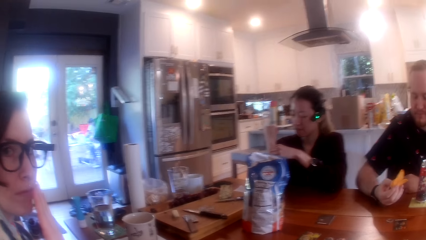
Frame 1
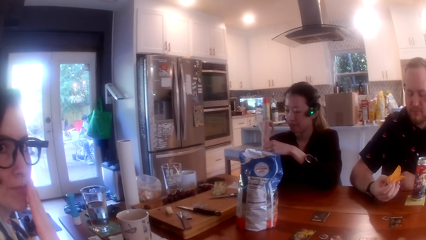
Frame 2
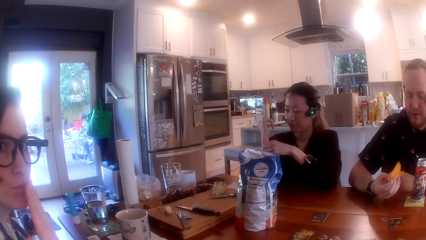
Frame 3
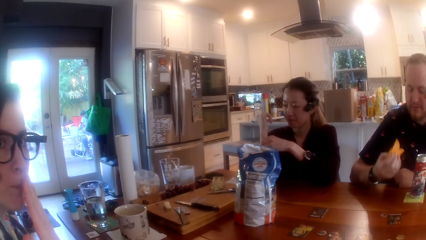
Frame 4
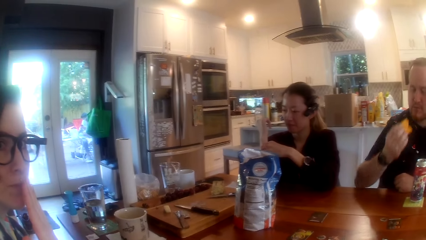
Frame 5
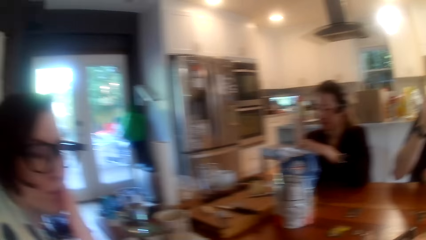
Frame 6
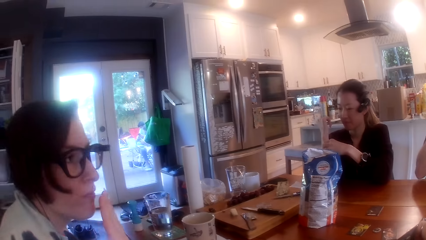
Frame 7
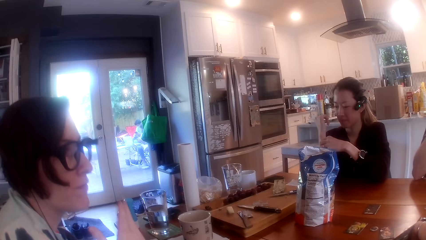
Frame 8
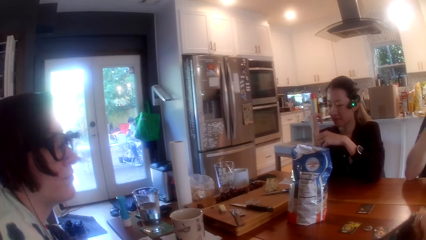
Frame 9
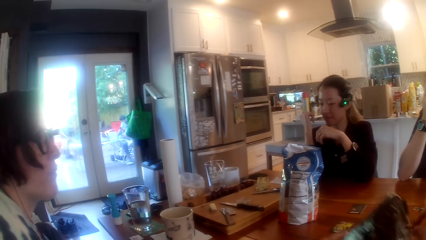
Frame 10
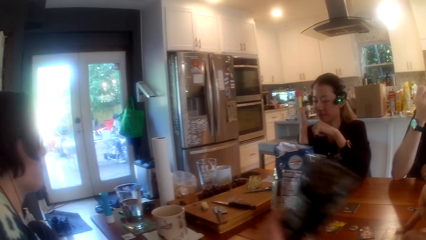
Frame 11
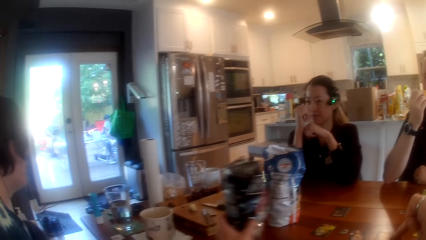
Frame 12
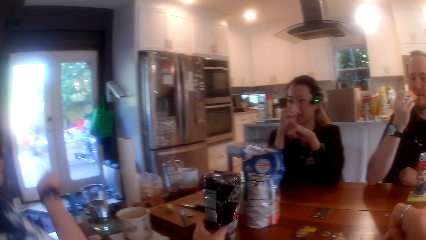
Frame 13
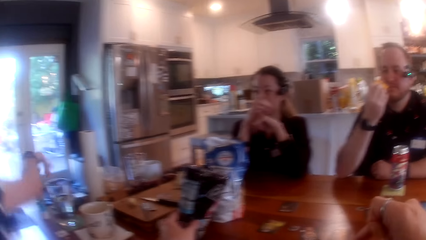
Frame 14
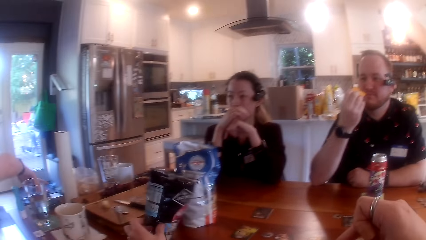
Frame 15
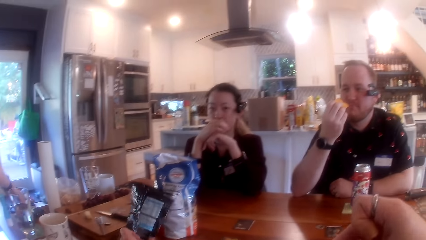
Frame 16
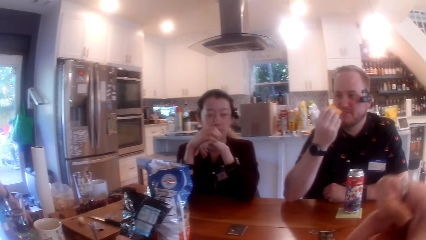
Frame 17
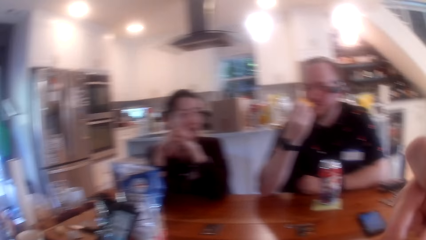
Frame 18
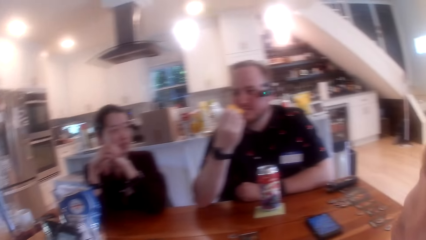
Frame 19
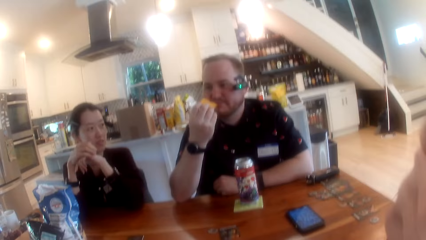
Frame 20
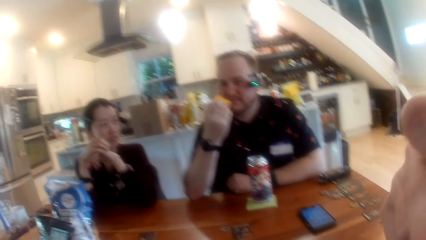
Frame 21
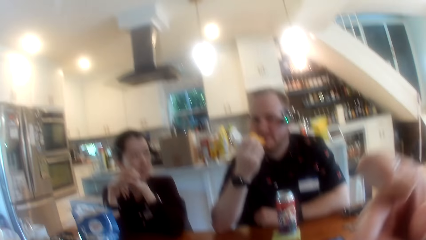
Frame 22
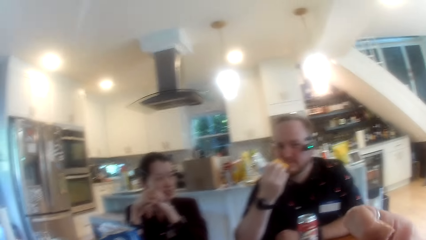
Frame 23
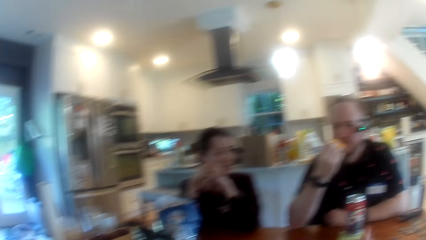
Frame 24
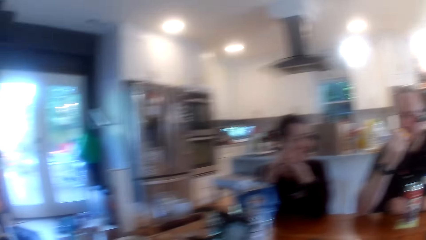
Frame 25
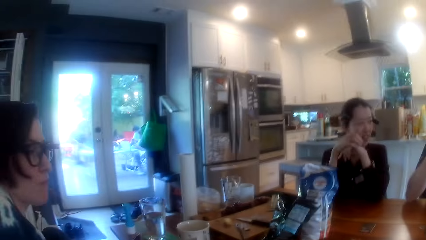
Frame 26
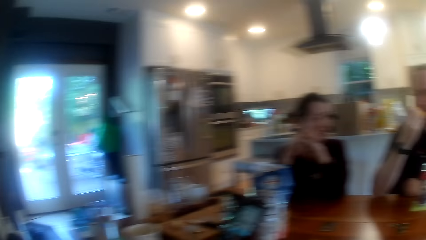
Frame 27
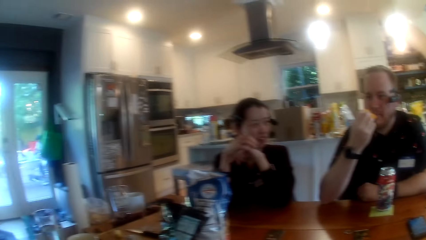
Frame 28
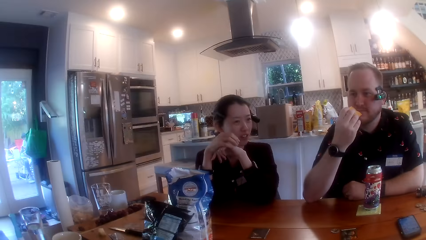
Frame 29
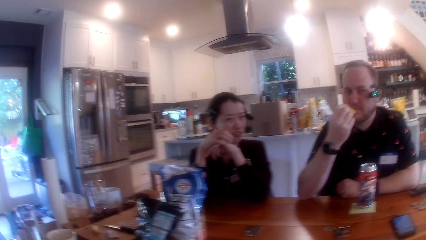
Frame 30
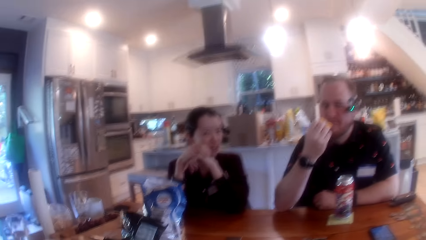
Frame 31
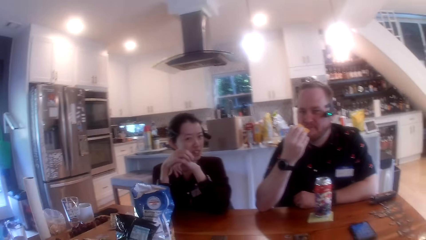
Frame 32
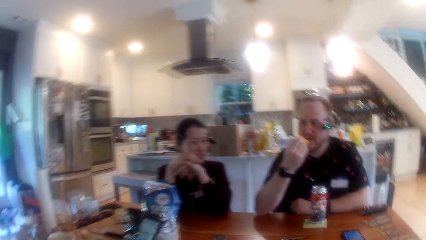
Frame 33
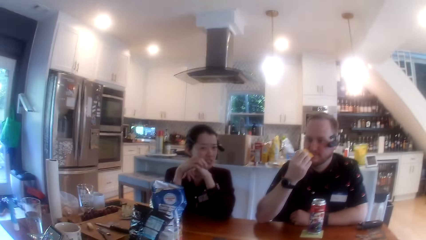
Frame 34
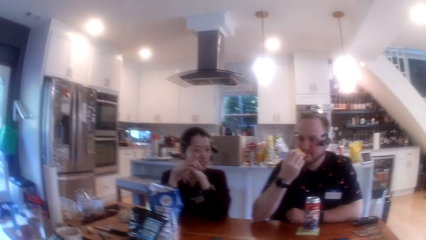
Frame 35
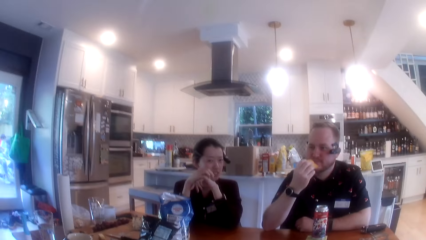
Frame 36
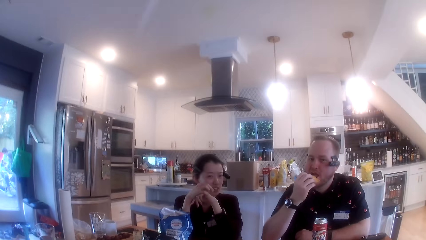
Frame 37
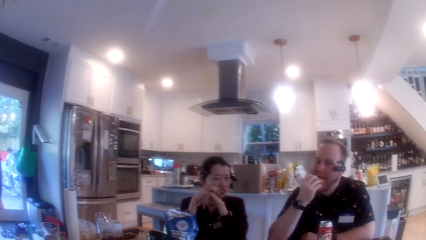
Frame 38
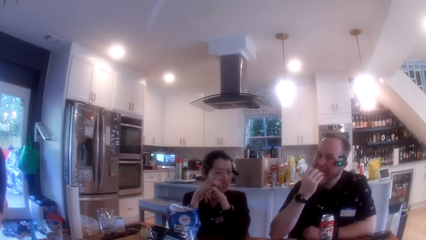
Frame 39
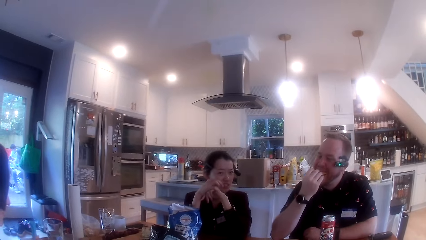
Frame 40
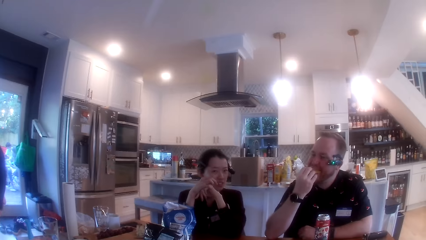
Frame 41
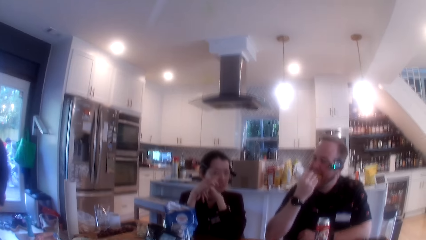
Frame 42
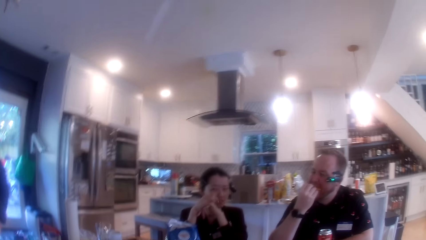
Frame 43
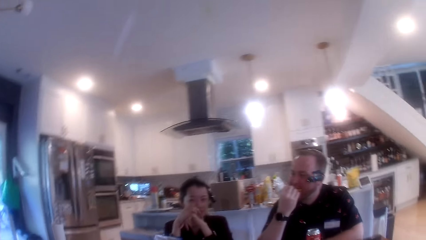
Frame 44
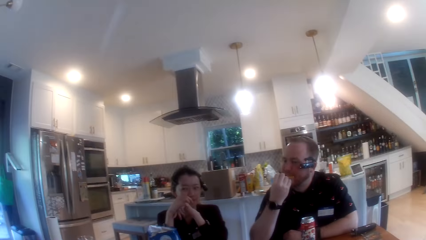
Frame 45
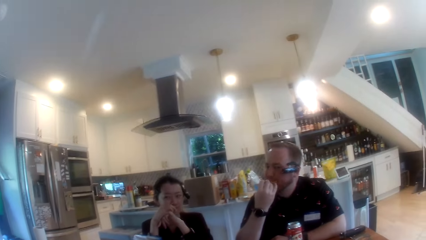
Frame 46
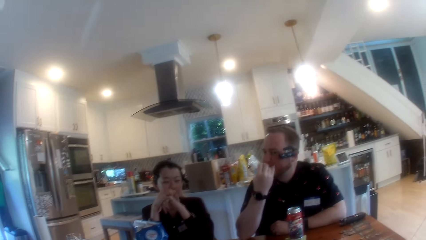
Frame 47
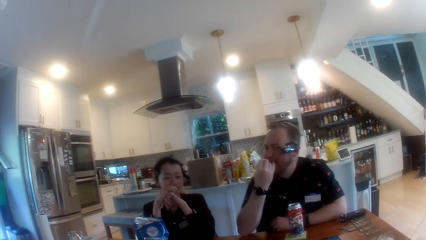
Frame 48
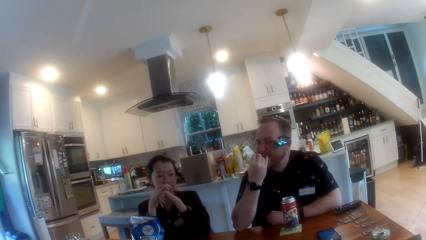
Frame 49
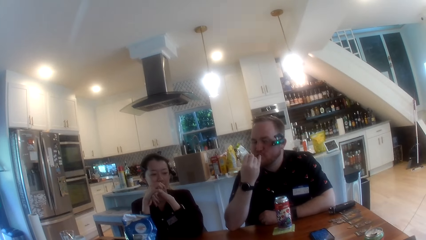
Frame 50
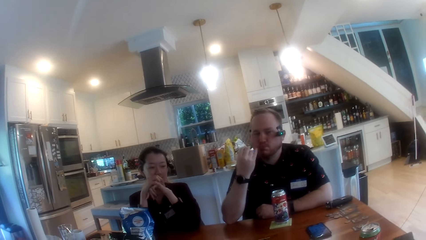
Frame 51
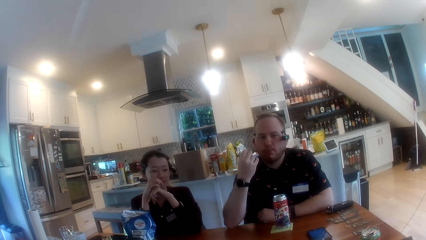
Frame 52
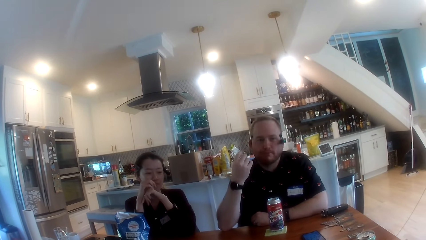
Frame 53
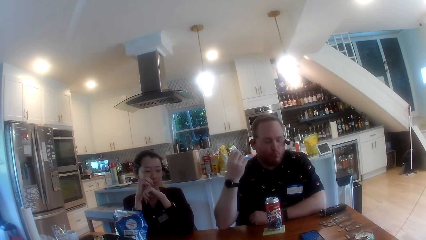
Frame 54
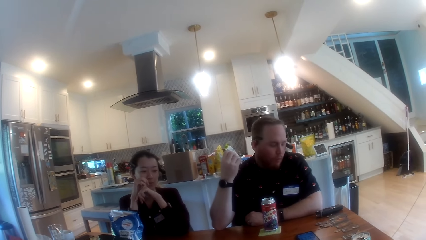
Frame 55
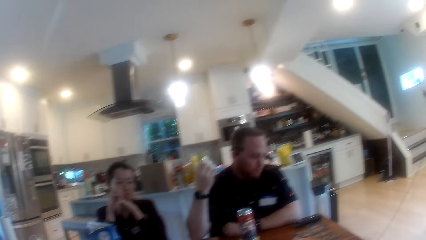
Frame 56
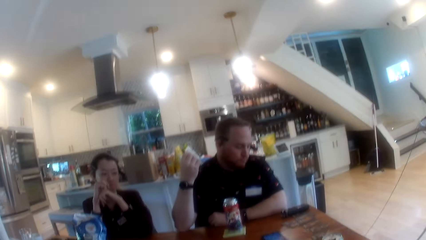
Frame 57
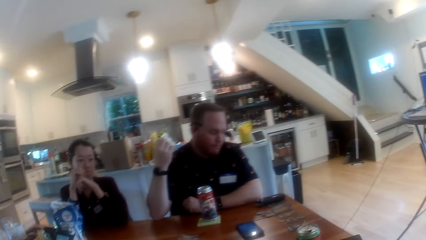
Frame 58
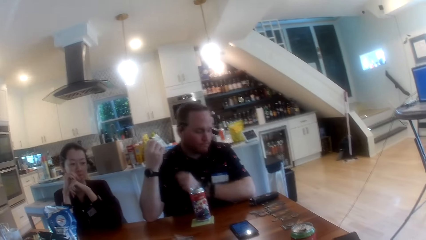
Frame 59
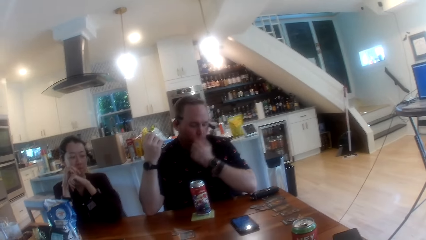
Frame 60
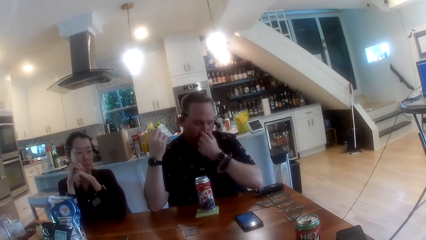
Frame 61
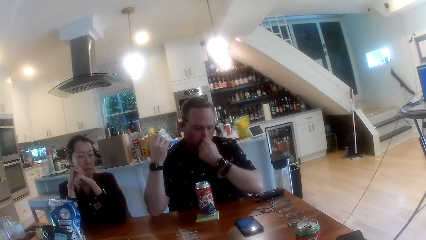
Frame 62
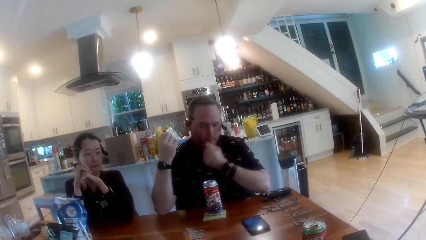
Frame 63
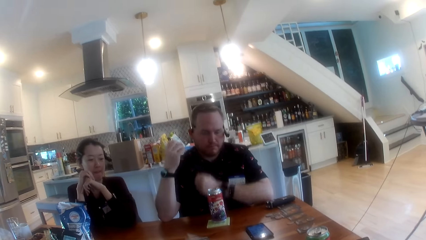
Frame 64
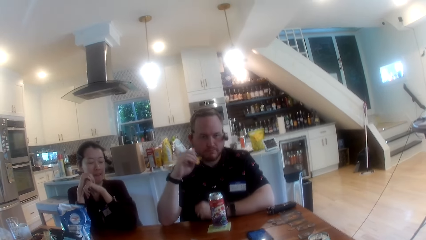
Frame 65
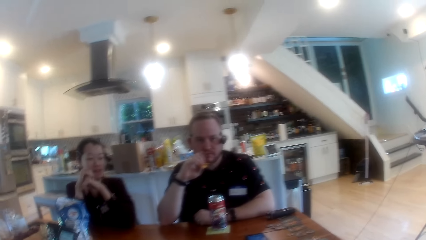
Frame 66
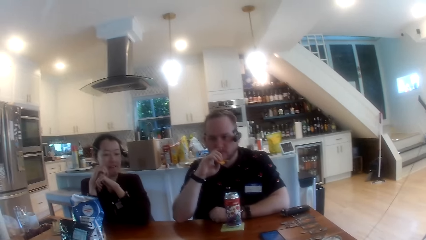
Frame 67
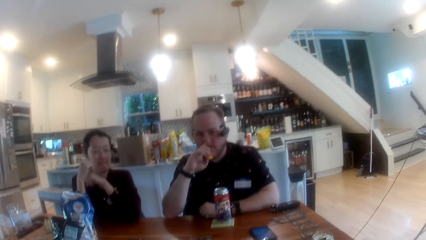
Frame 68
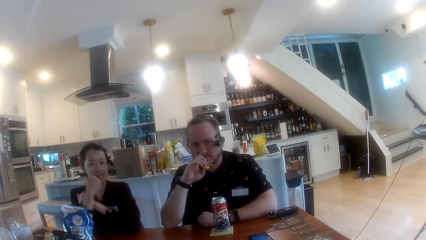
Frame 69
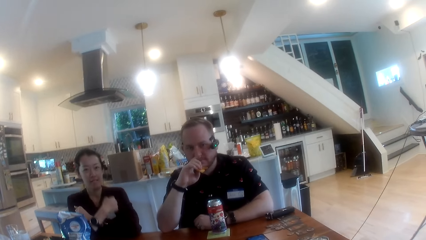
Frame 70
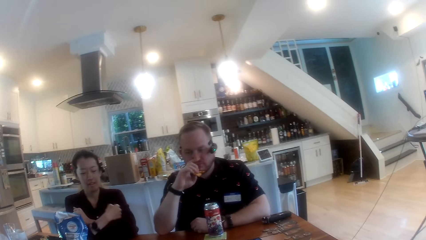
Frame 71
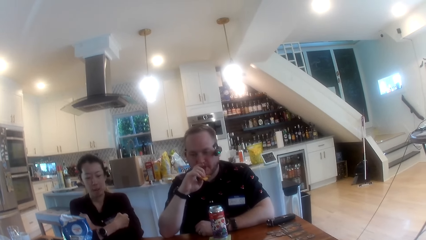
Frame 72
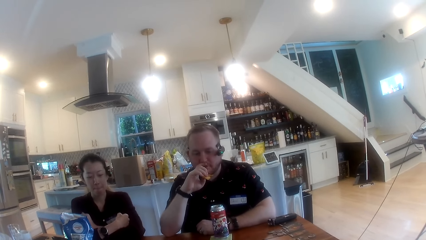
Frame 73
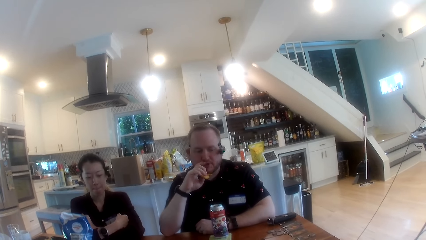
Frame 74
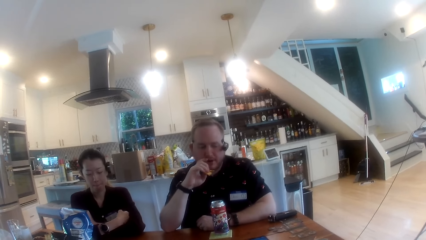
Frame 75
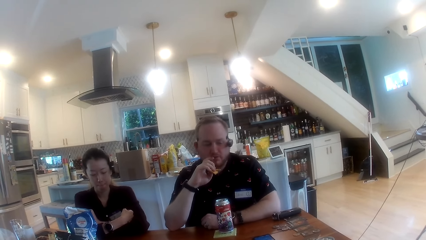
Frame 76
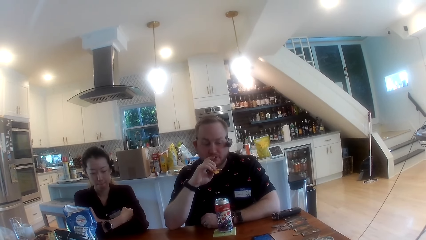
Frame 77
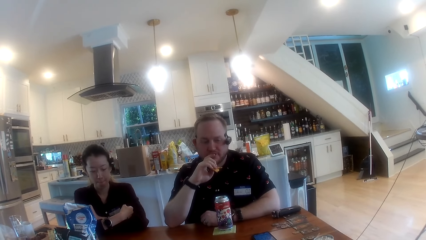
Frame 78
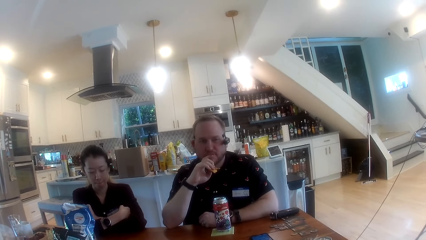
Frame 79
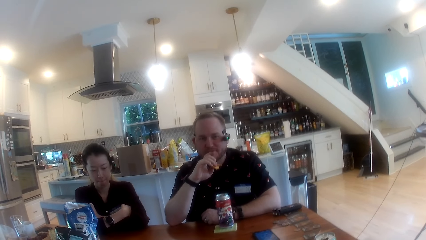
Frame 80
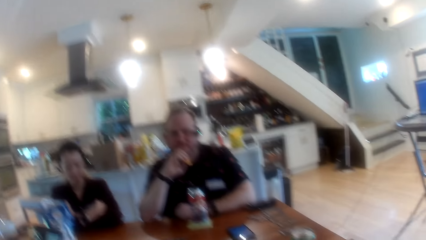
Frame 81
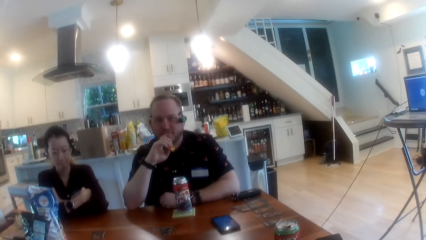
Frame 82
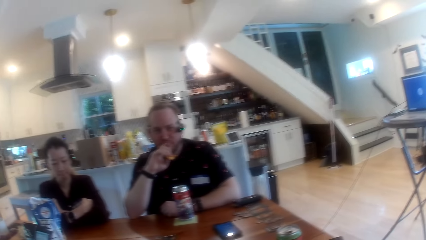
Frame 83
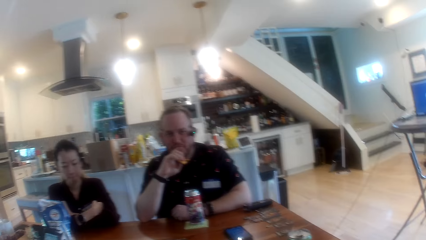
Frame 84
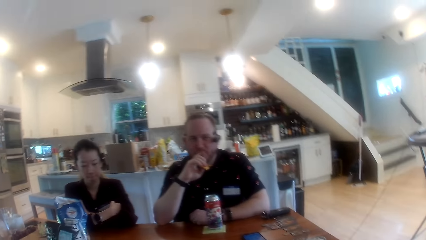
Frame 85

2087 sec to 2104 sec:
A woman covers her mouth with her hand. A man eats the snacks in his hand. The camera wearer drops the chips bag on the table with his left hand. The woman picks a chip on the table with her right hand. The camera wearer eats the chips from his right hand. The man rubs his nose with the other hand and lowers his hand from his nose.
